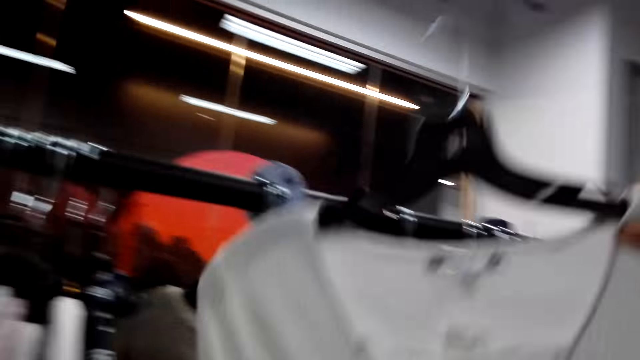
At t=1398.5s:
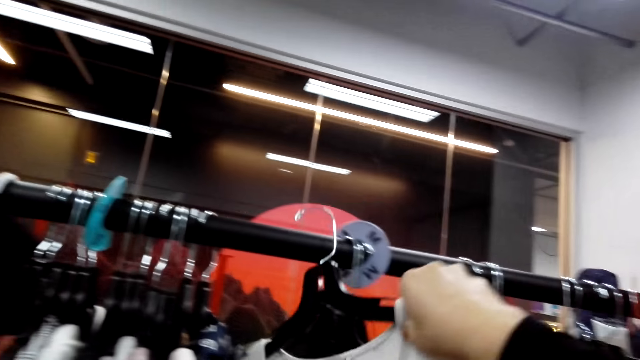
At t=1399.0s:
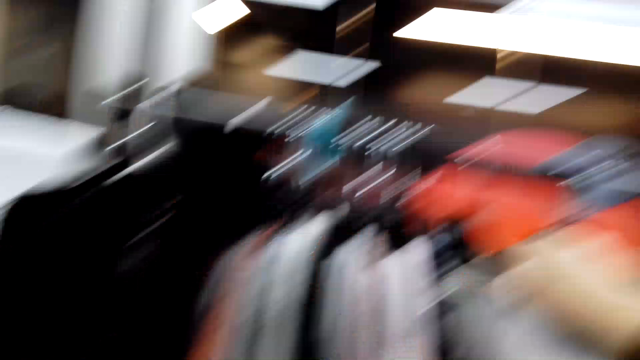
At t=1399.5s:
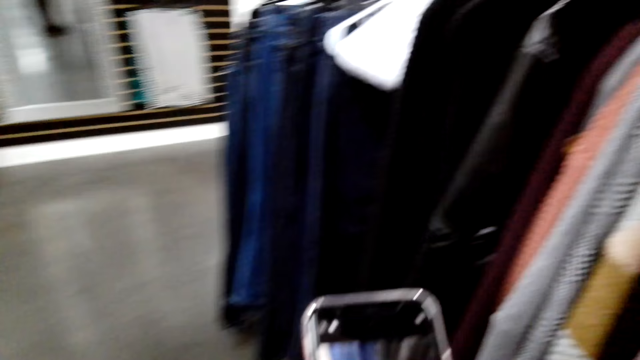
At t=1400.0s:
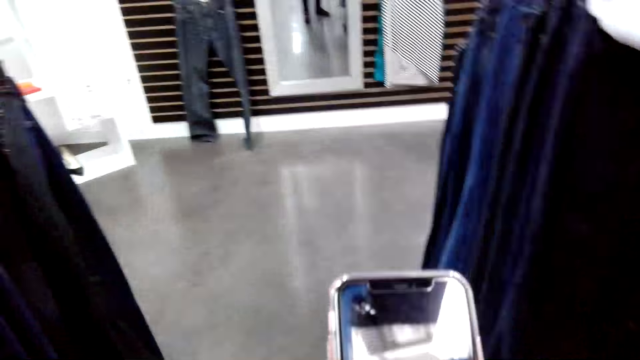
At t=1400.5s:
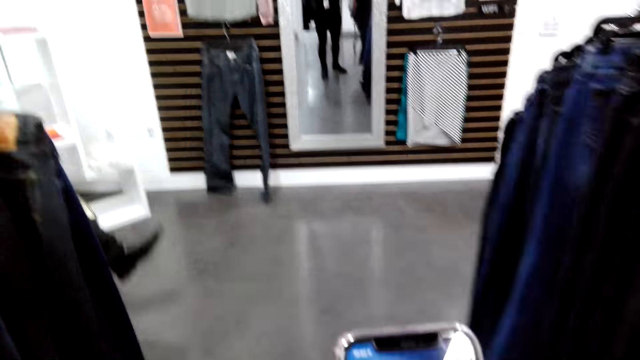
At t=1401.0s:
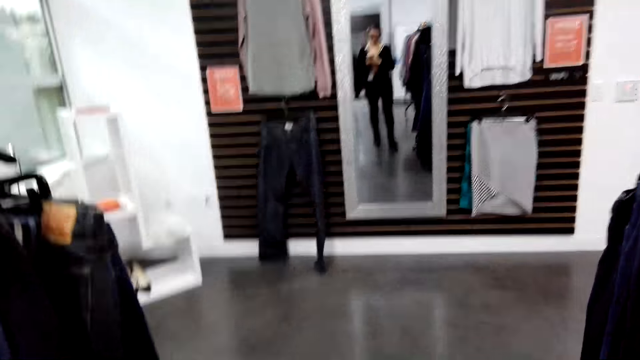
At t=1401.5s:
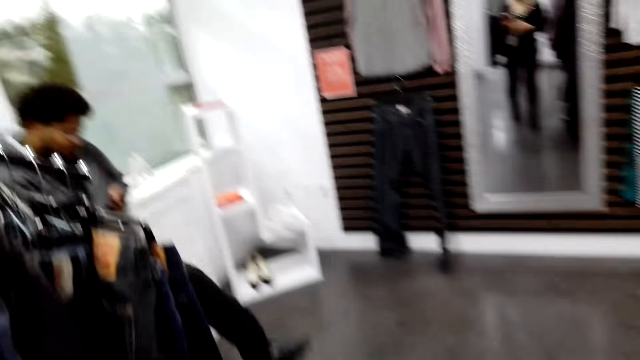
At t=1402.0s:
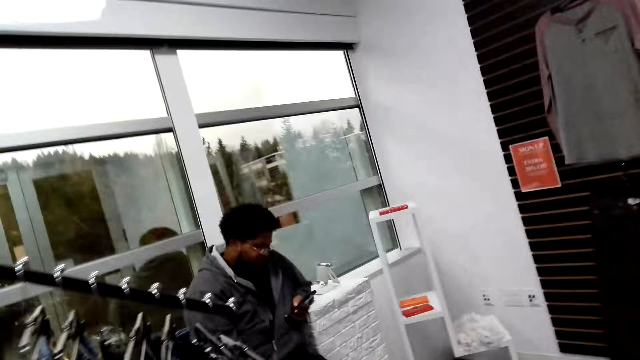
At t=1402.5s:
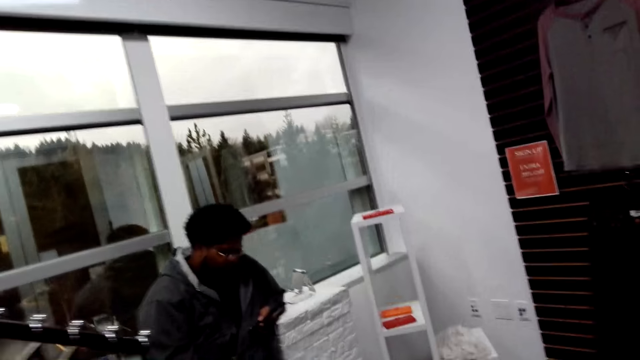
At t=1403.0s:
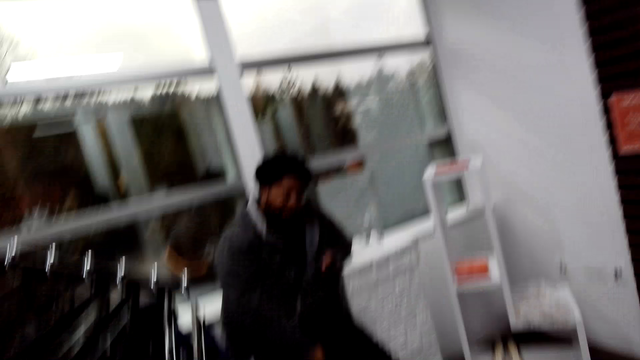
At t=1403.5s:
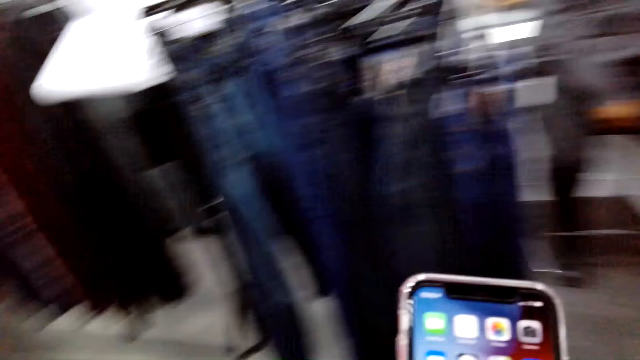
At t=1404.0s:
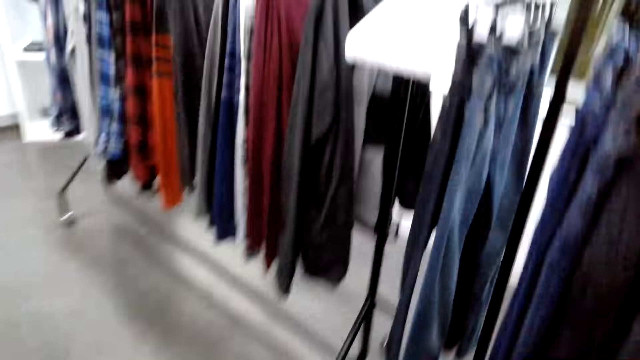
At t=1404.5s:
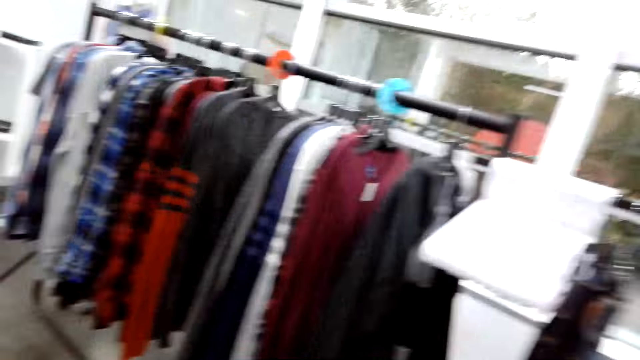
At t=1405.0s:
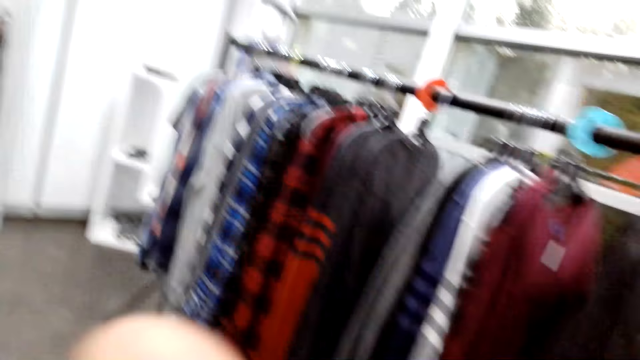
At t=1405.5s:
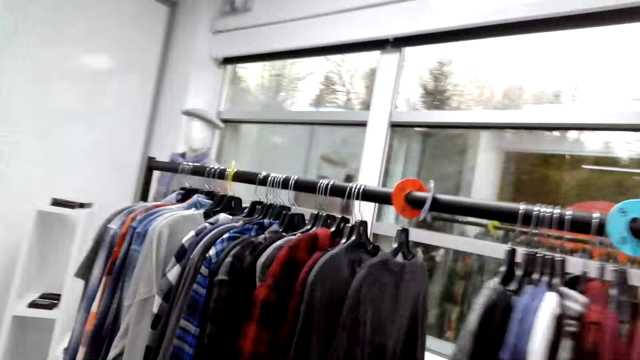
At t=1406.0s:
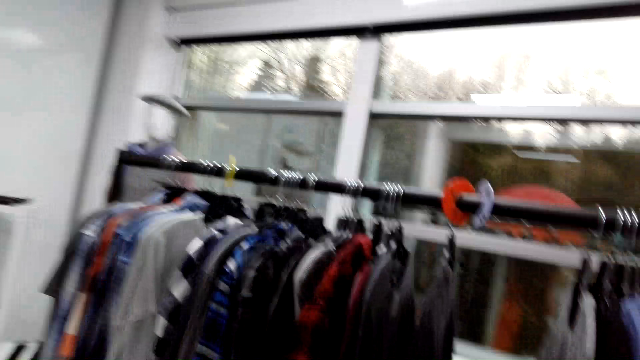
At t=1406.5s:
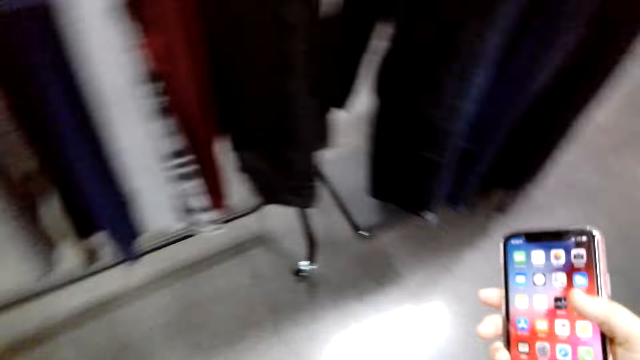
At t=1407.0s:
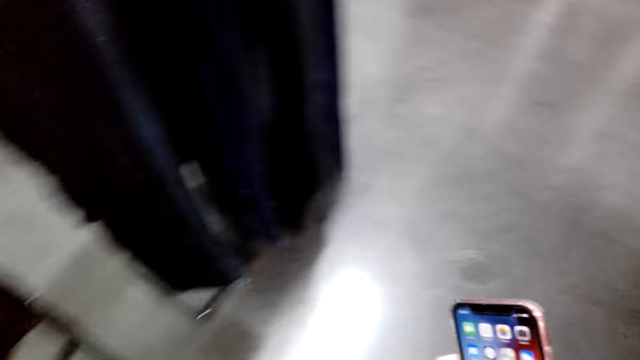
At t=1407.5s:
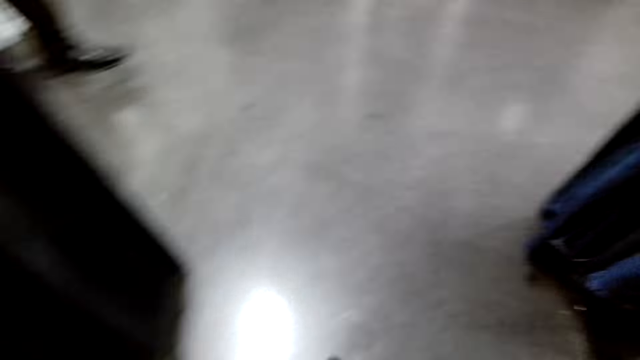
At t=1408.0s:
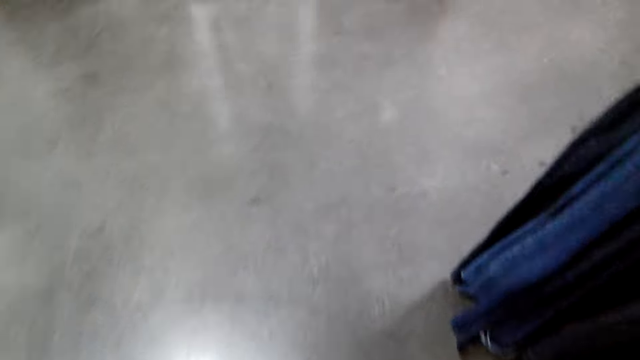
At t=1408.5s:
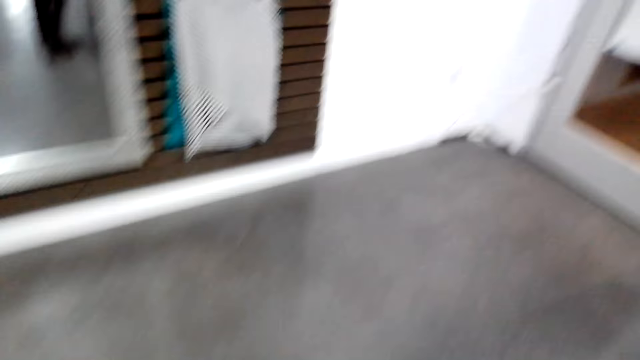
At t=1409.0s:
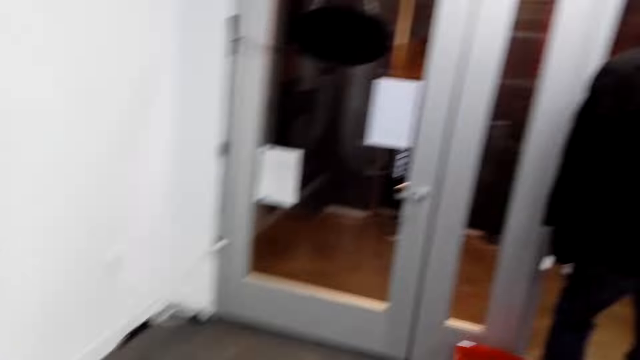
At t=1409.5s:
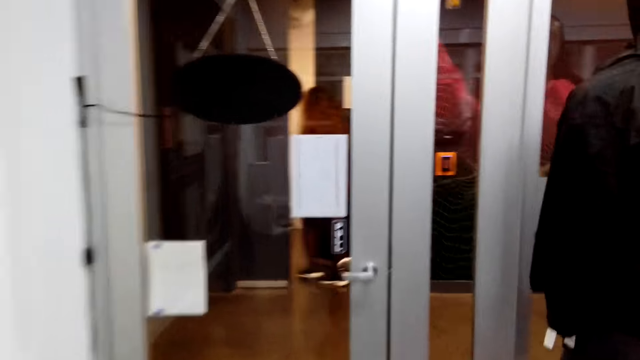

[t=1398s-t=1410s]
The camera wearer lifts the blouse. They place the top on the rack. They operate their phone. They hold the phone. A person converses with the camera wearer. The camera wearer scrolls the phone. They walk around the store. They scroll the phone. They move around the room.

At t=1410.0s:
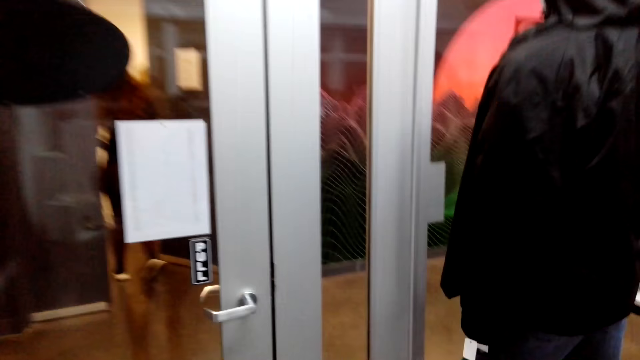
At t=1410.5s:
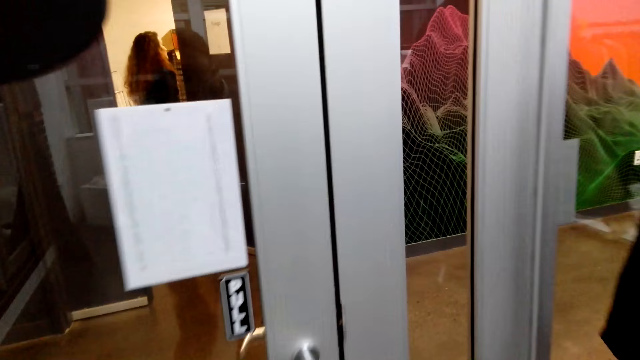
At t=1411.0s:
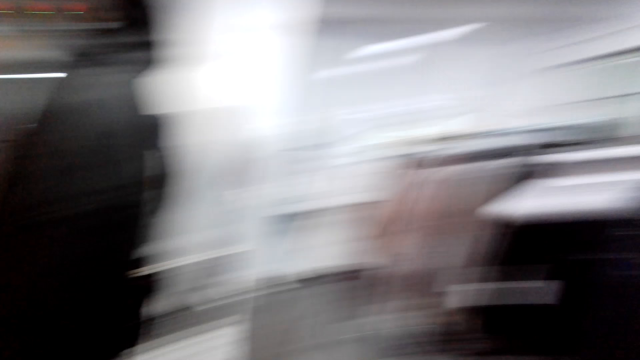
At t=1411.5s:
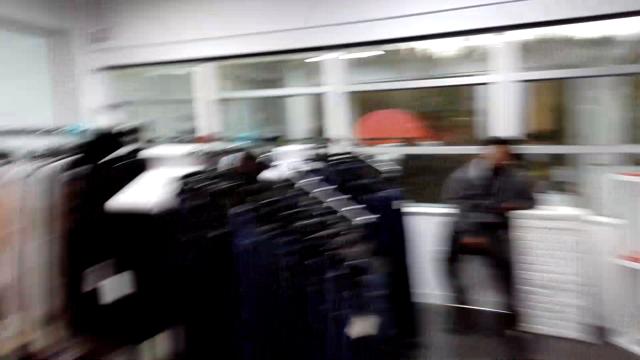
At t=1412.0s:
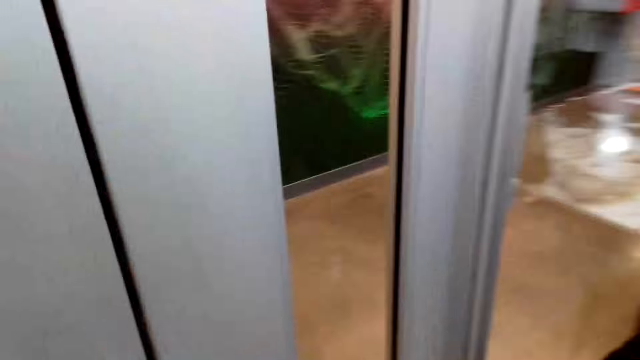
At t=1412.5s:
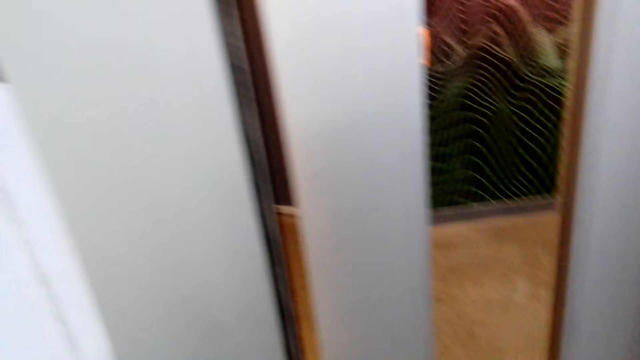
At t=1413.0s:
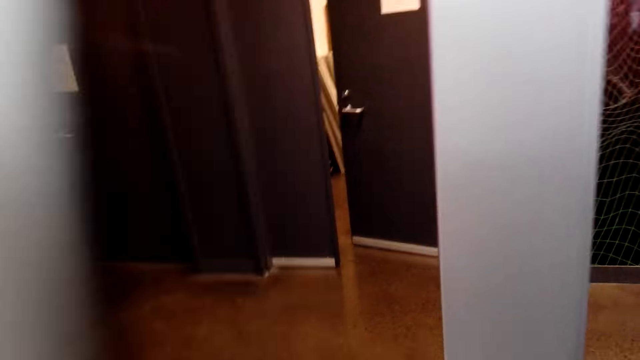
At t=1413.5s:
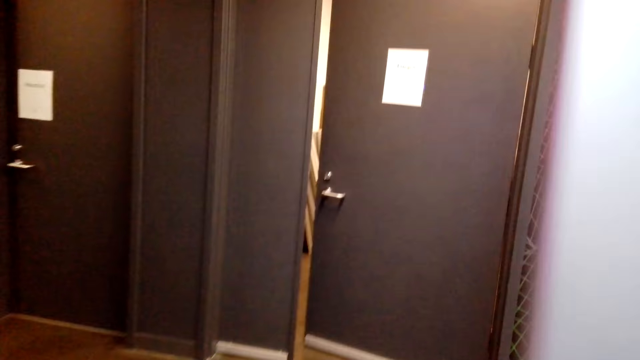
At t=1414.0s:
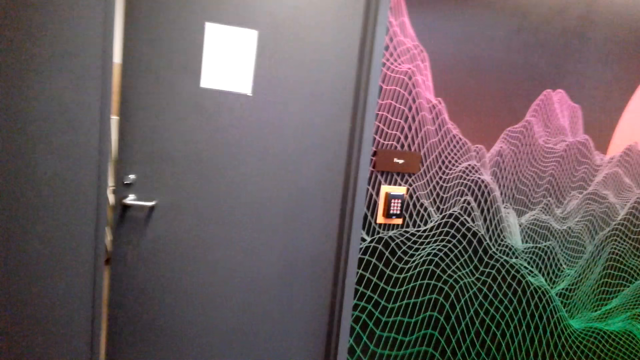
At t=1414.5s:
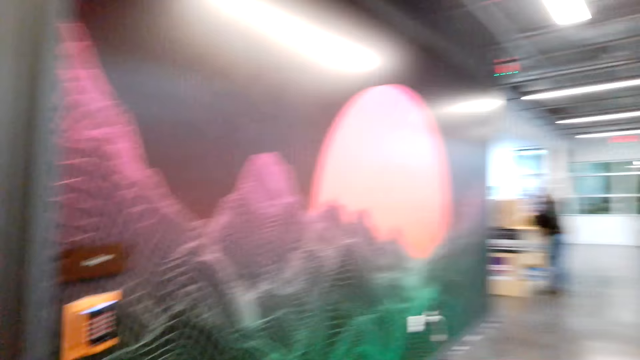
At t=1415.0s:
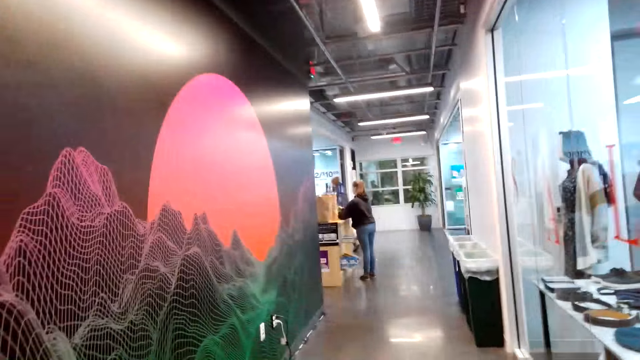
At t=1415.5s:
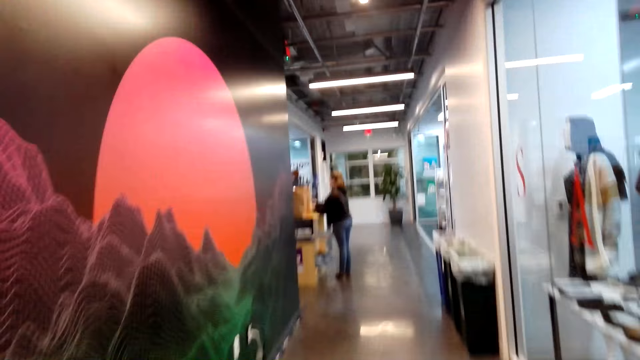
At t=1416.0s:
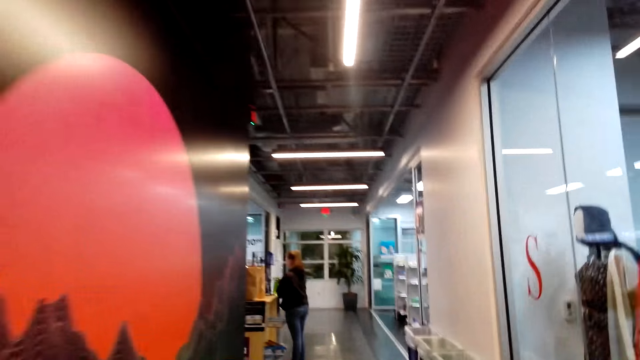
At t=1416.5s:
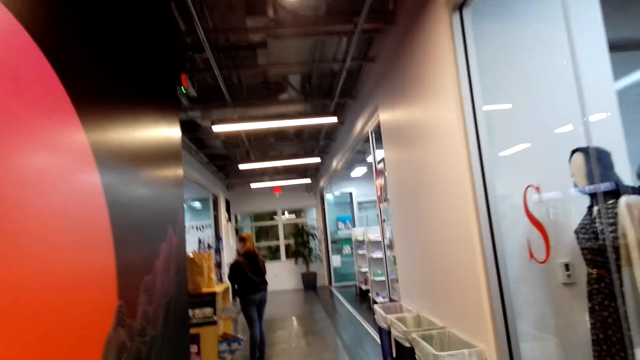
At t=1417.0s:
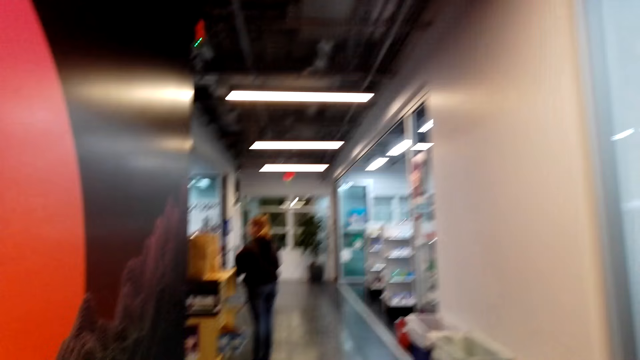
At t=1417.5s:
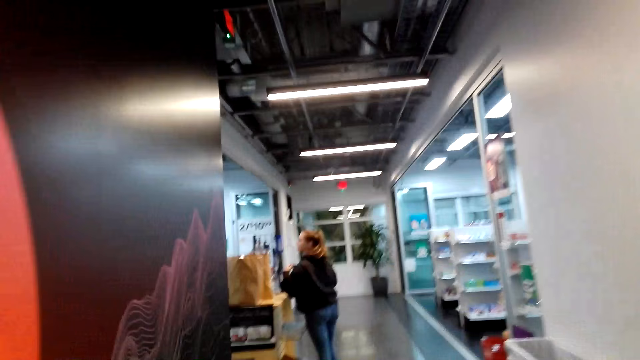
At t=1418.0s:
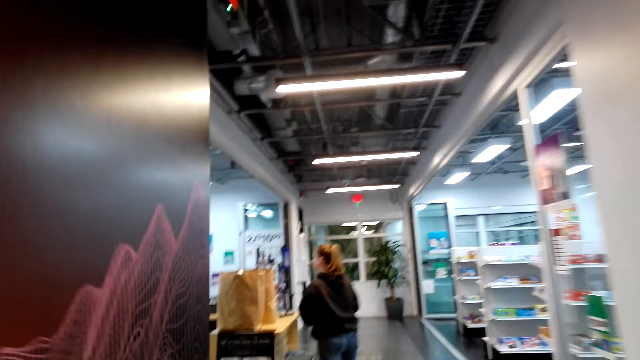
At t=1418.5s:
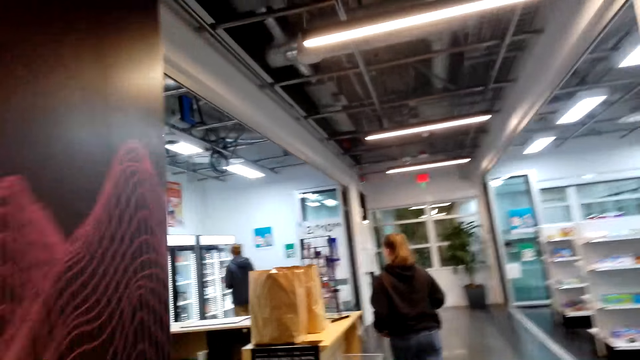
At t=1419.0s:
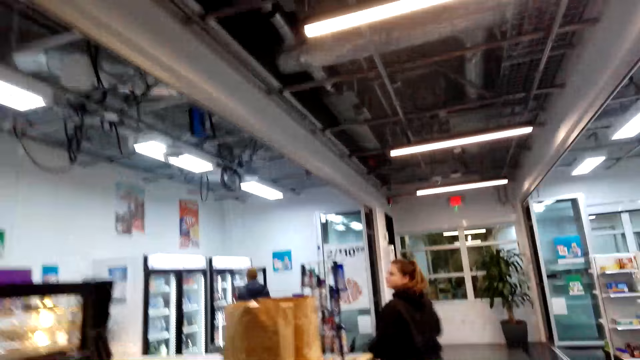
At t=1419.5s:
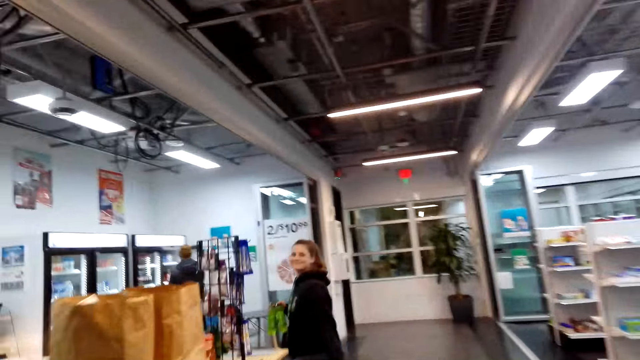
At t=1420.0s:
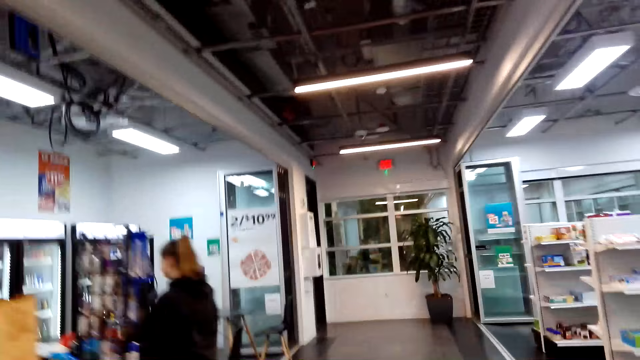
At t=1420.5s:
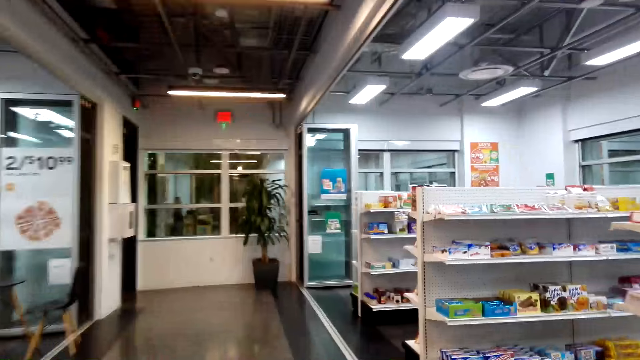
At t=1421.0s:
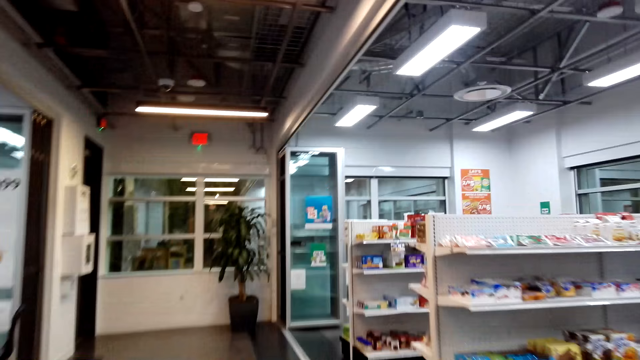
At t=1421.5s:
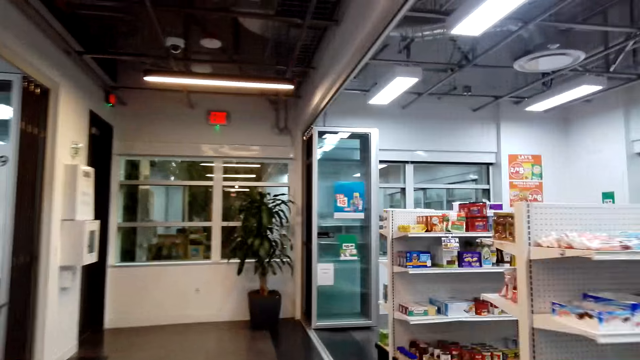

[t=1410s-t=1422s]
The camera wearer opens the door. They walk towards the ATM.
